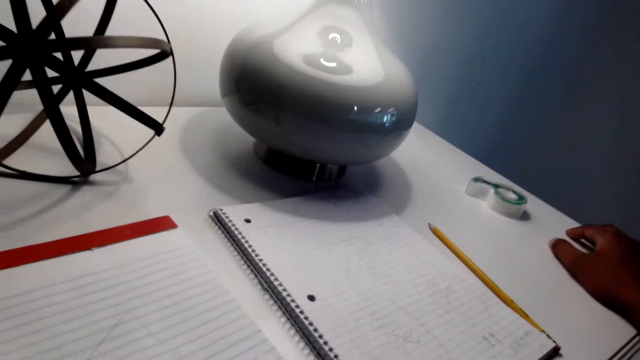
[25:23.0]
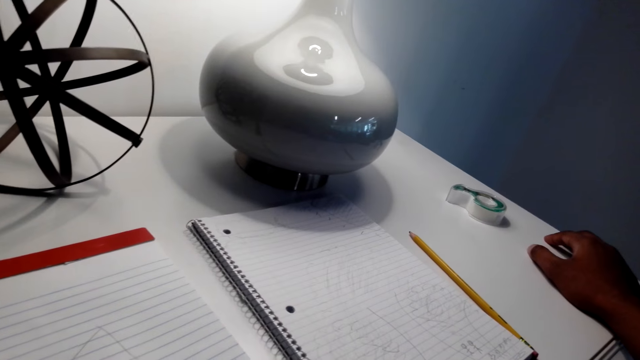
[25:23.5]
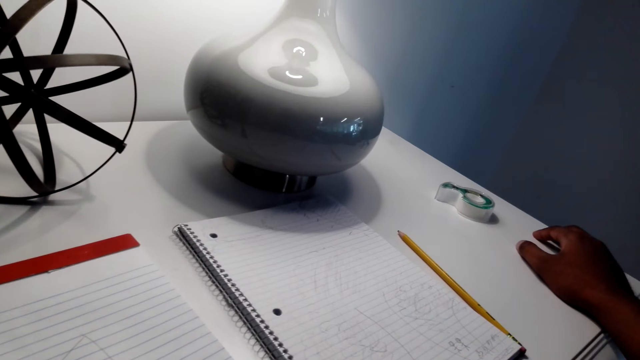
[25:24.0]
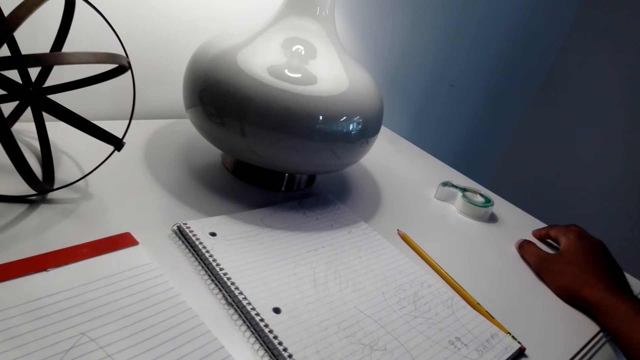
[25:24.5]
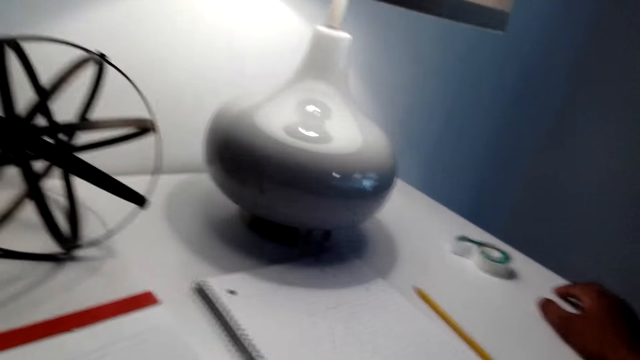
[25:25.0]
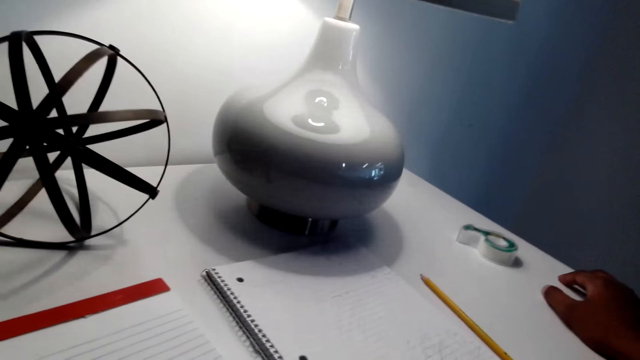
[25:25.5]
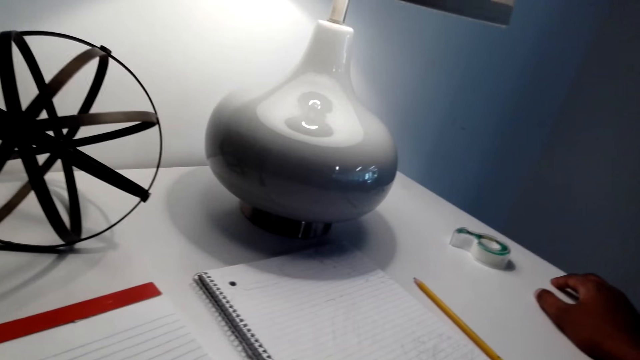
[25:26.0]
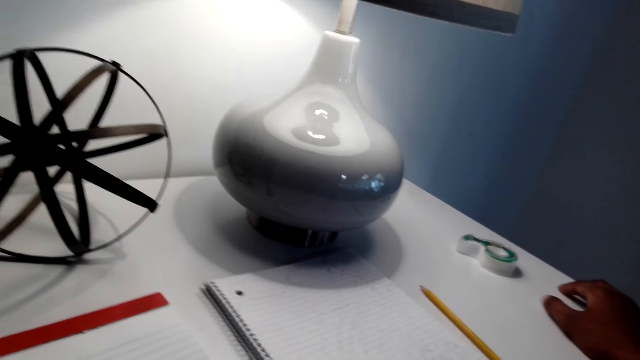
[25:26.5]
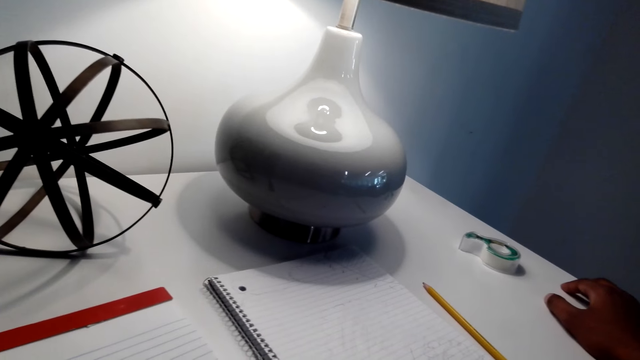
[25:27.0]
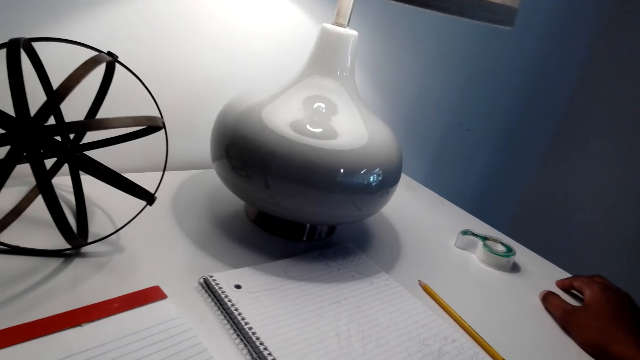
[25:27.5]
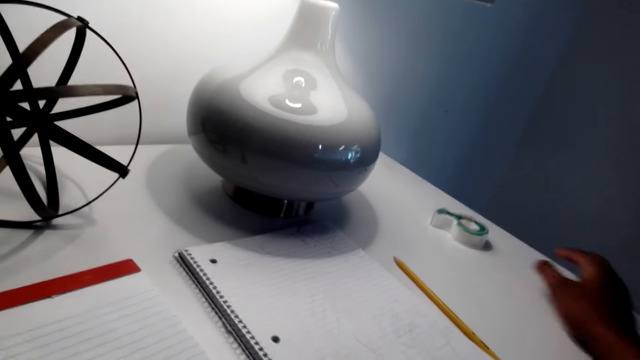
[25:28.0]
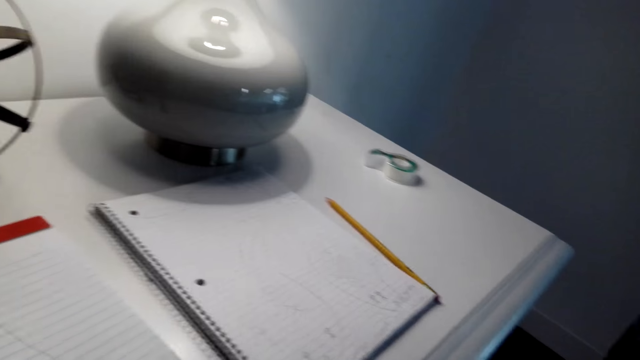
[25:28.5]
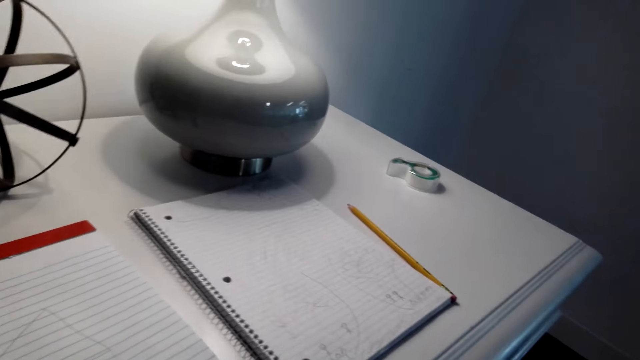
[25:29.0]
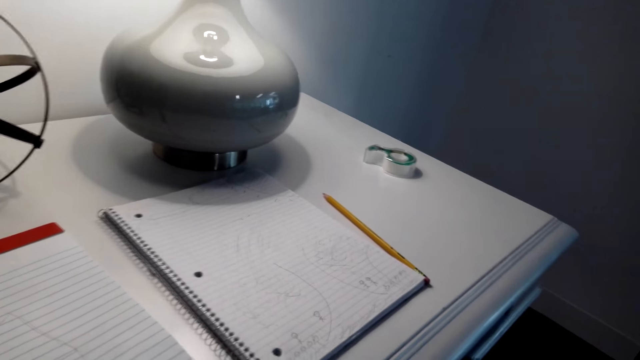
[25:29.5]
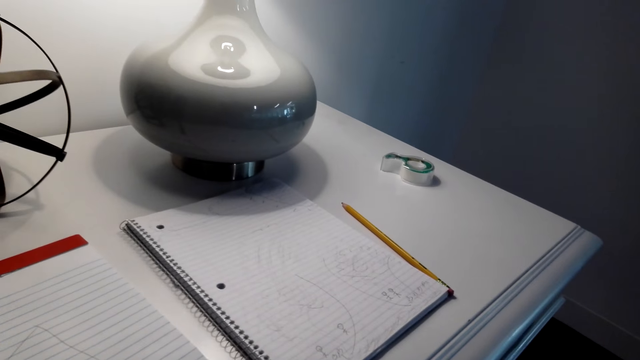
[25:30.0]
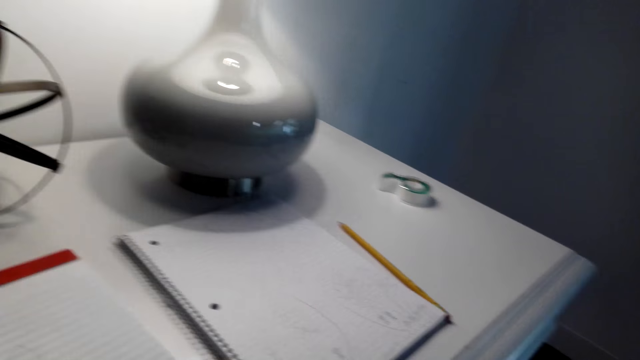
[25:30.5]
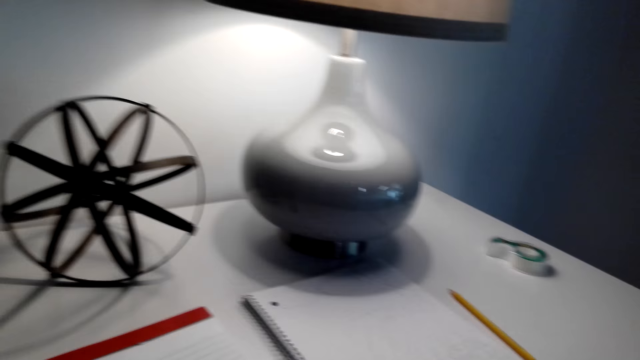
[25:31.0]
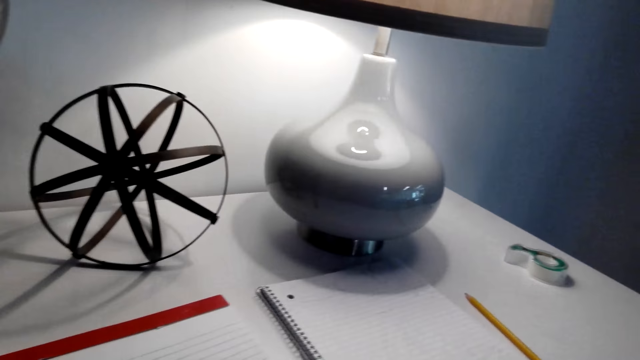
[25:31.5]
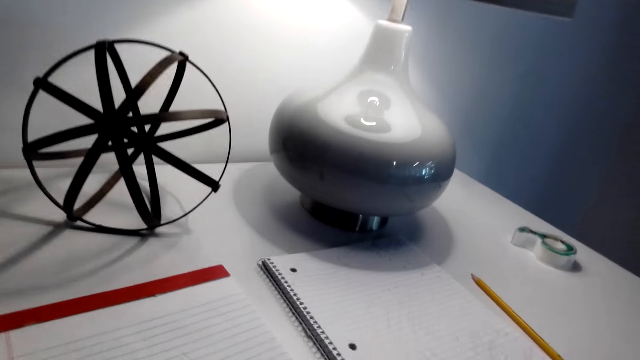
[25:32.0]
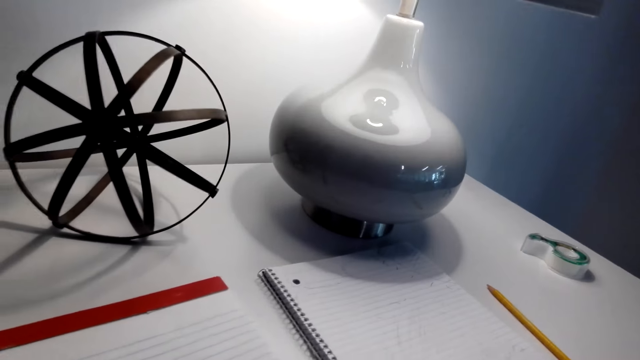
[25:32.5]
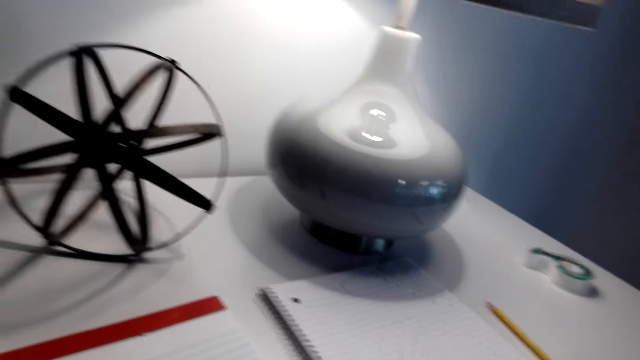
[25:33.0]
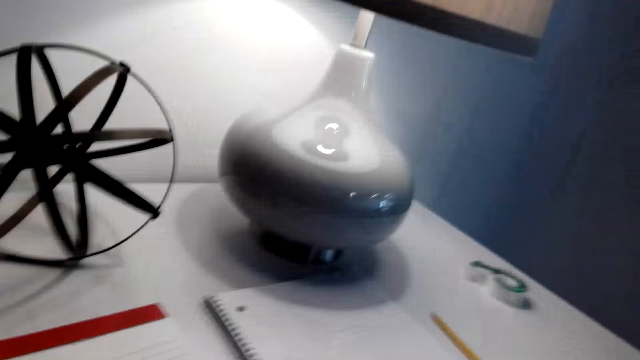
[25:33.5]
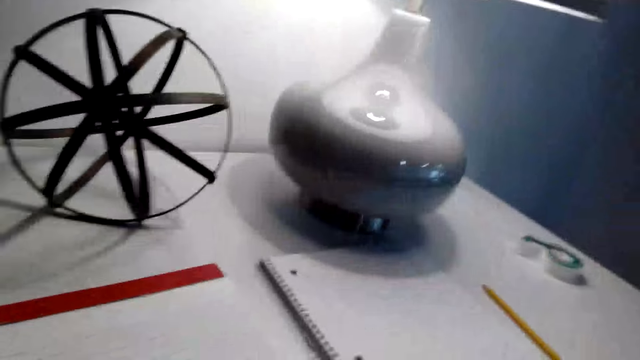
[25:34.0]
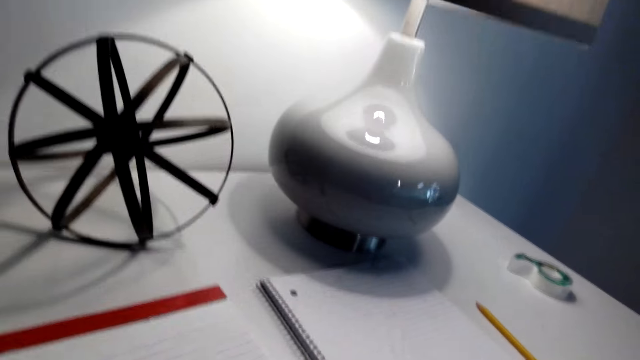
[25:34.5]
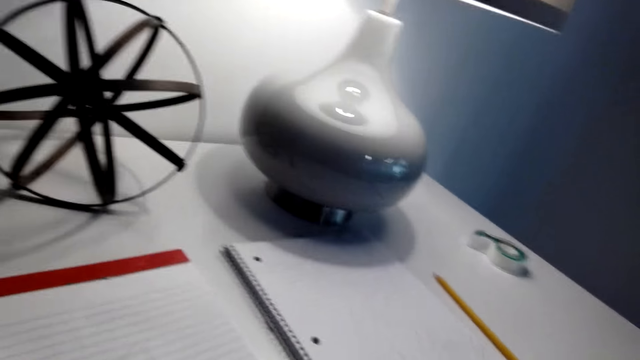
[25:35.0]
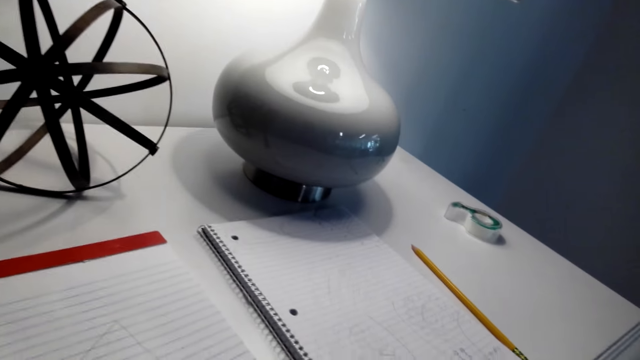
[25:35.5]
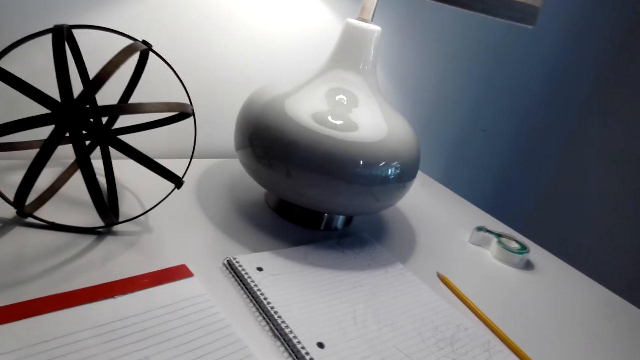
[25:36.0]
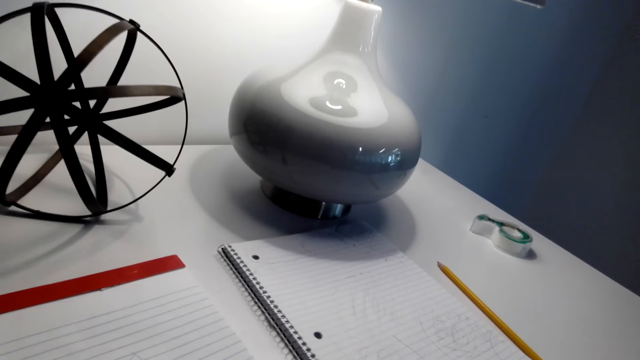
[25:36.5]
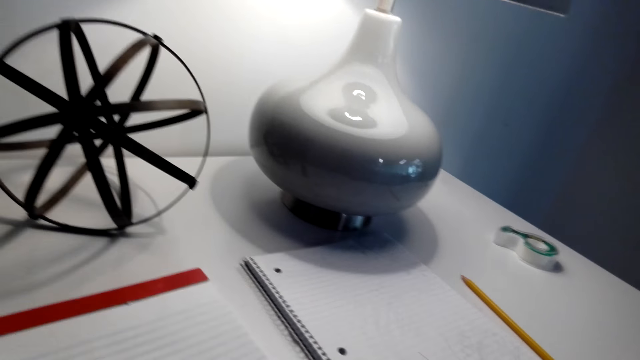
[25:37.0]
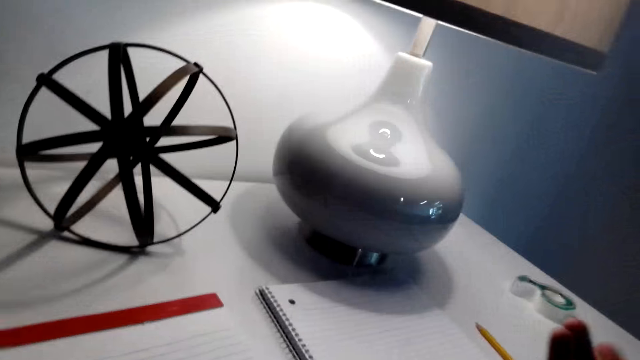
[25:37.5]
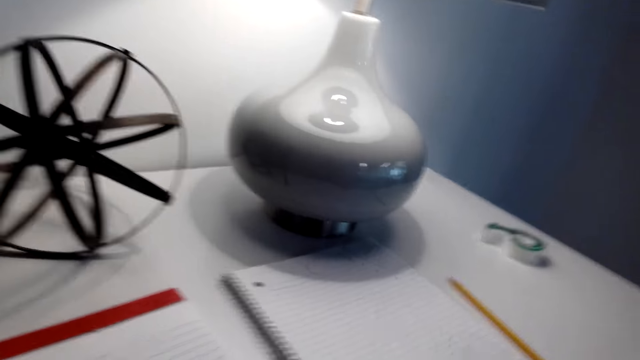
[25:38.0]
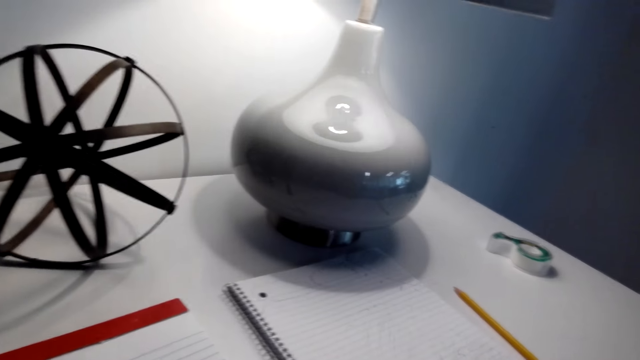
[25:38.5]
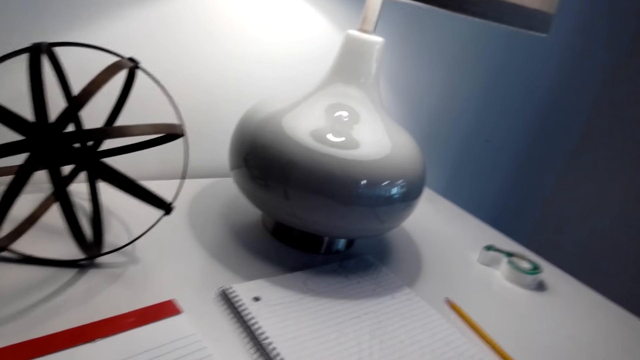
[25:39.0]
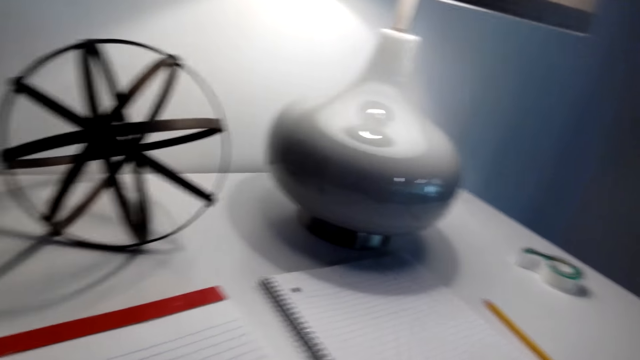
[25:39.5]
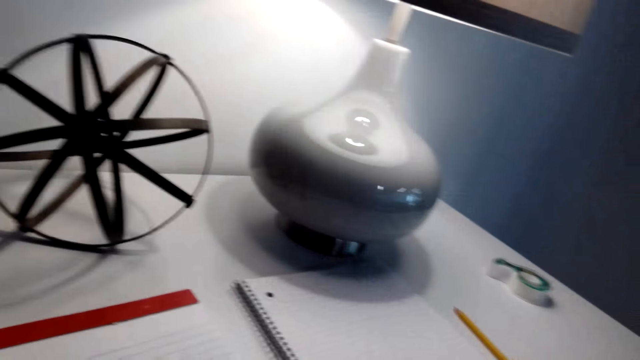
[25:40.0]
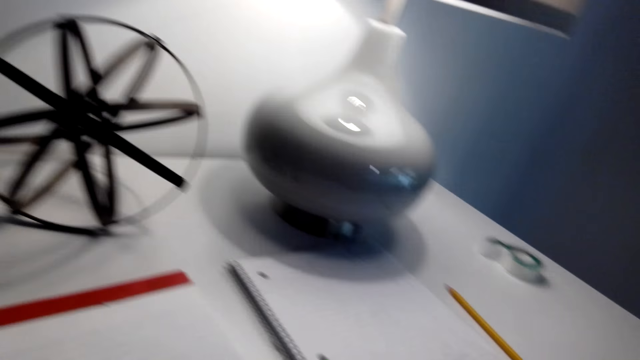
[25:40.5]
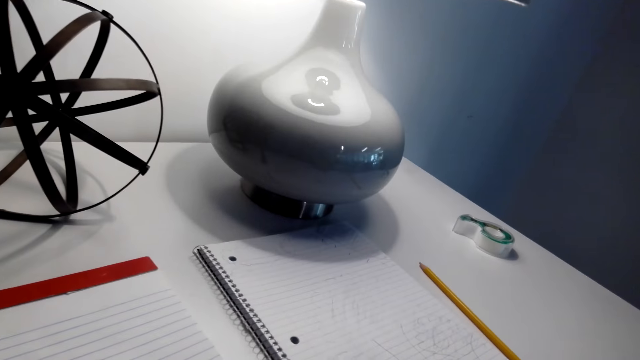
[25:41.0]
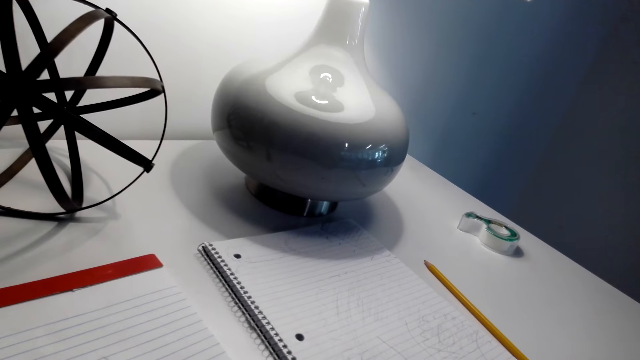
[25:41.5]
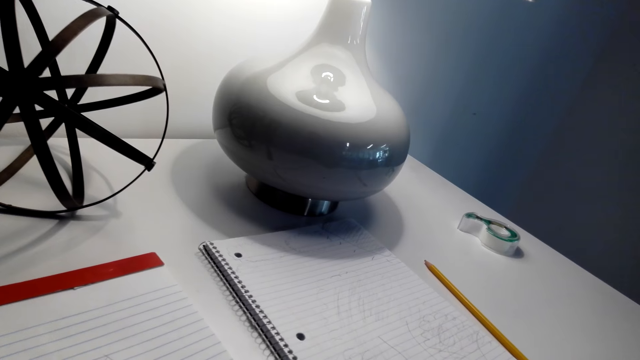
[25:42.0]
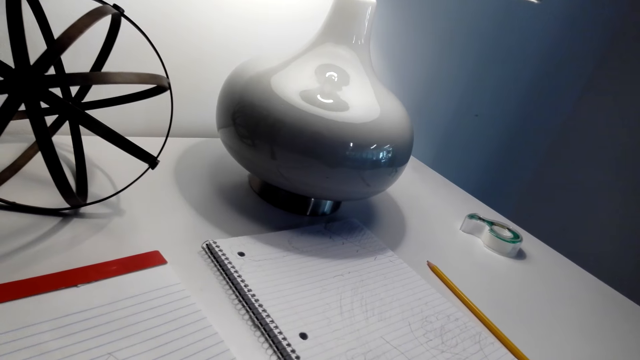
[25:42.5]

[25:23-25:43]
The camera wearer removes his right hand from the table. He gestures with his right hand.
